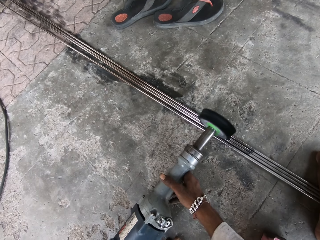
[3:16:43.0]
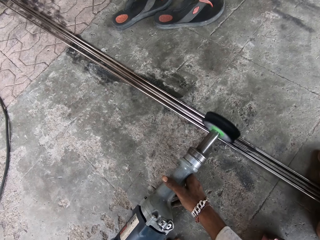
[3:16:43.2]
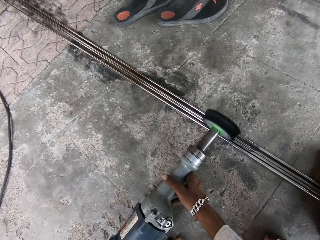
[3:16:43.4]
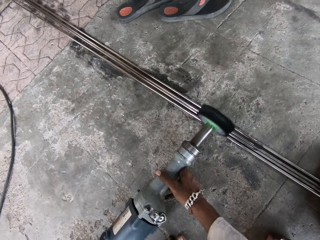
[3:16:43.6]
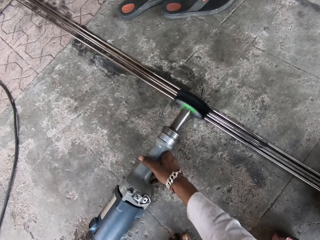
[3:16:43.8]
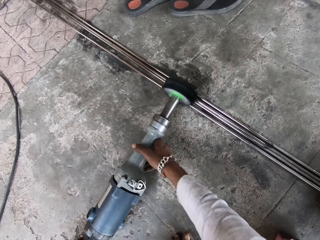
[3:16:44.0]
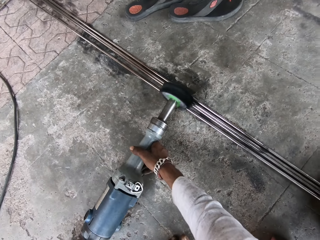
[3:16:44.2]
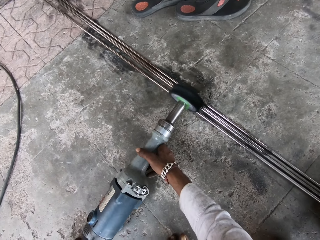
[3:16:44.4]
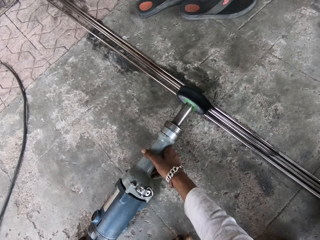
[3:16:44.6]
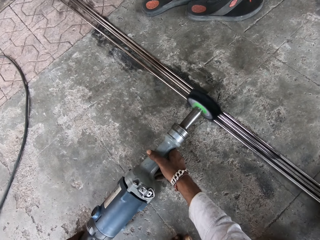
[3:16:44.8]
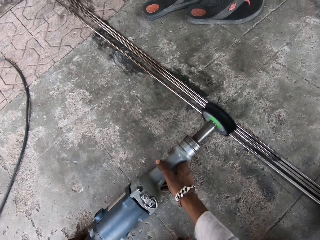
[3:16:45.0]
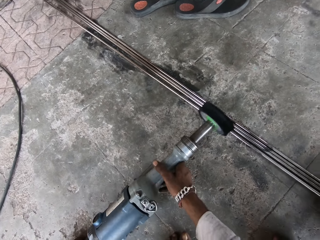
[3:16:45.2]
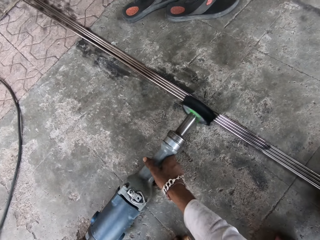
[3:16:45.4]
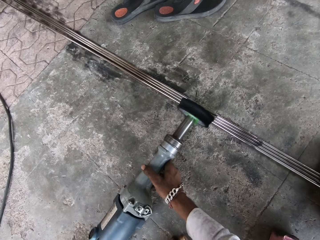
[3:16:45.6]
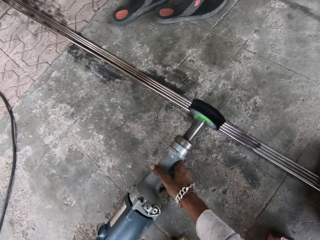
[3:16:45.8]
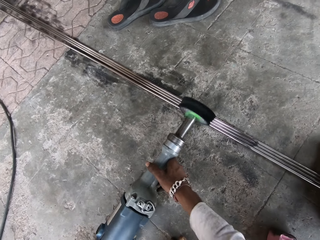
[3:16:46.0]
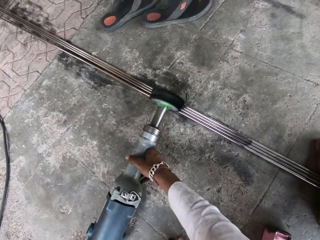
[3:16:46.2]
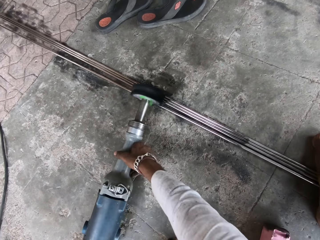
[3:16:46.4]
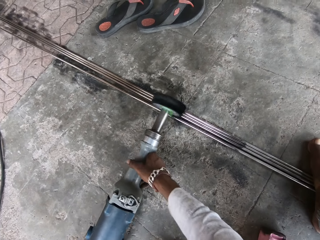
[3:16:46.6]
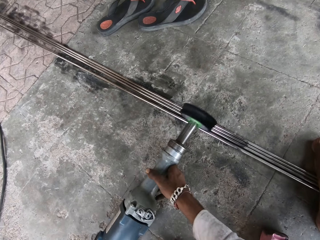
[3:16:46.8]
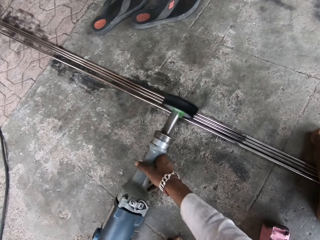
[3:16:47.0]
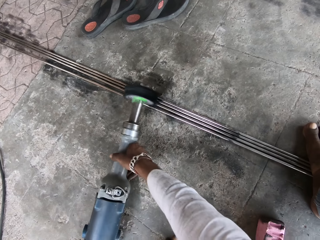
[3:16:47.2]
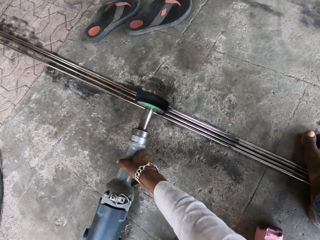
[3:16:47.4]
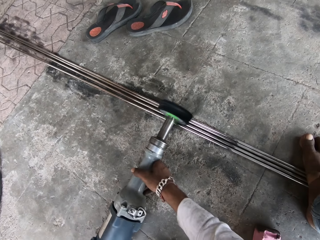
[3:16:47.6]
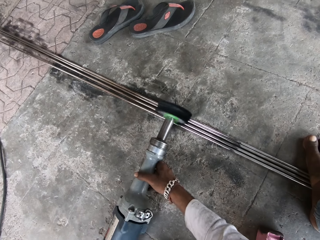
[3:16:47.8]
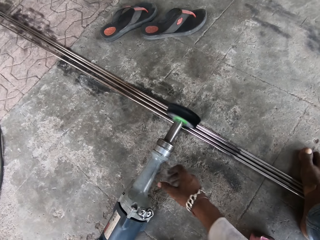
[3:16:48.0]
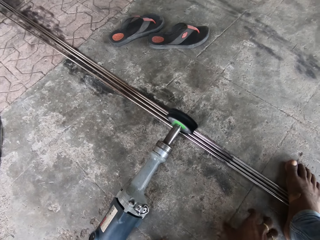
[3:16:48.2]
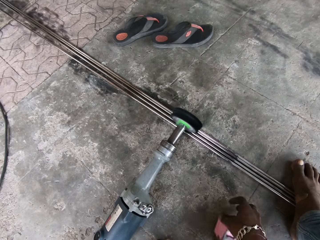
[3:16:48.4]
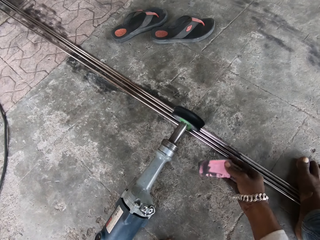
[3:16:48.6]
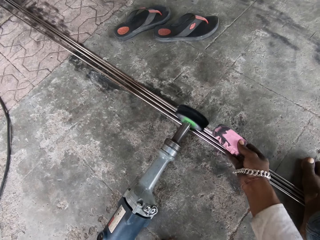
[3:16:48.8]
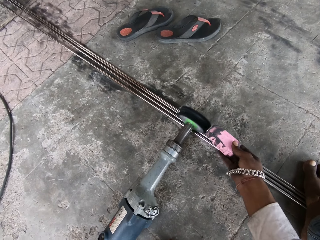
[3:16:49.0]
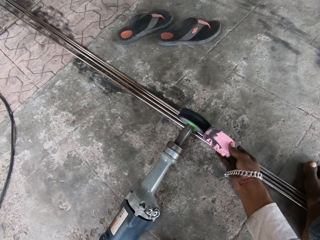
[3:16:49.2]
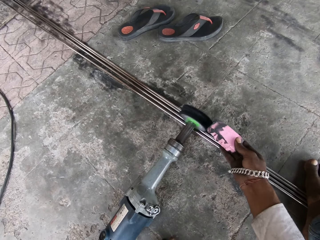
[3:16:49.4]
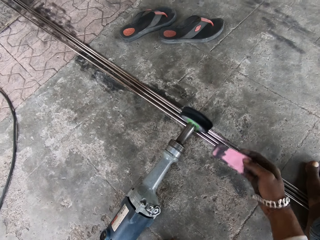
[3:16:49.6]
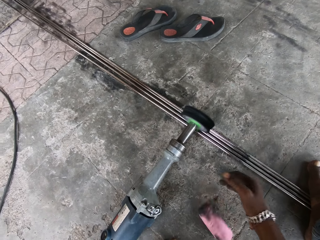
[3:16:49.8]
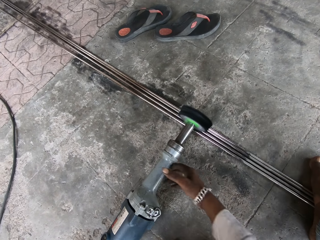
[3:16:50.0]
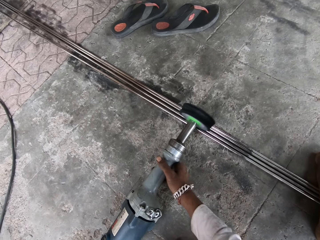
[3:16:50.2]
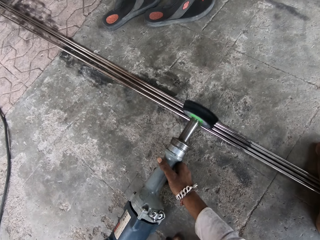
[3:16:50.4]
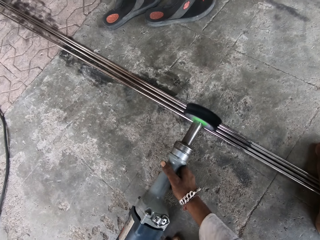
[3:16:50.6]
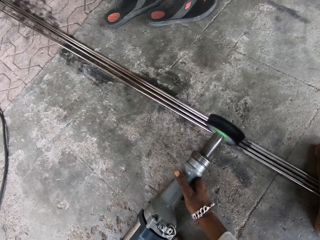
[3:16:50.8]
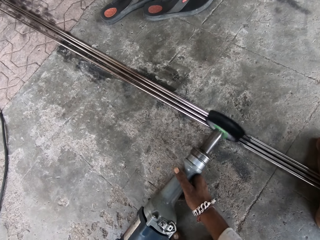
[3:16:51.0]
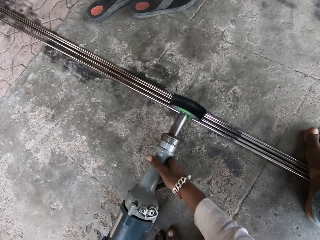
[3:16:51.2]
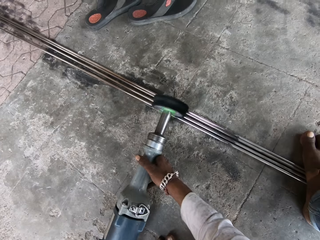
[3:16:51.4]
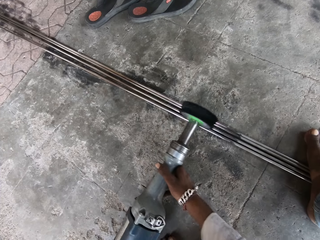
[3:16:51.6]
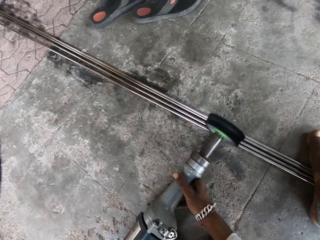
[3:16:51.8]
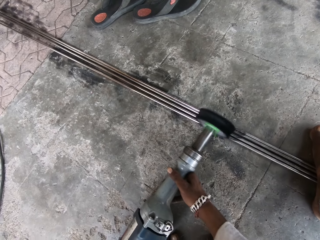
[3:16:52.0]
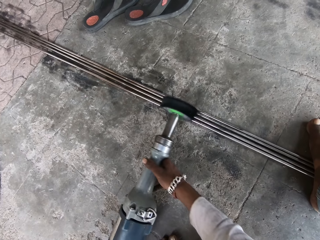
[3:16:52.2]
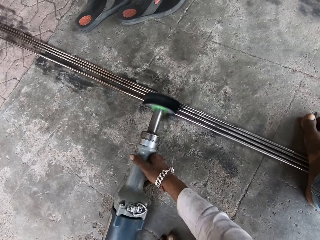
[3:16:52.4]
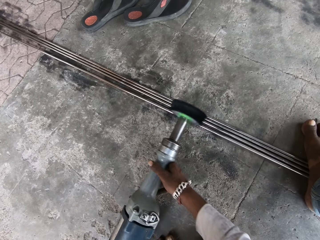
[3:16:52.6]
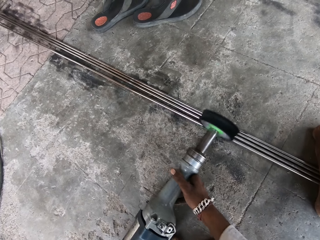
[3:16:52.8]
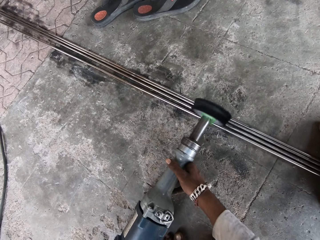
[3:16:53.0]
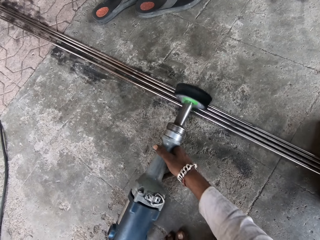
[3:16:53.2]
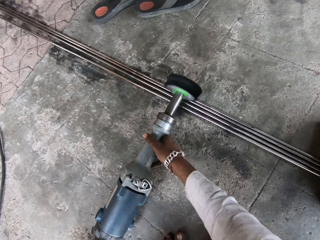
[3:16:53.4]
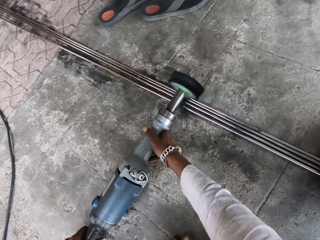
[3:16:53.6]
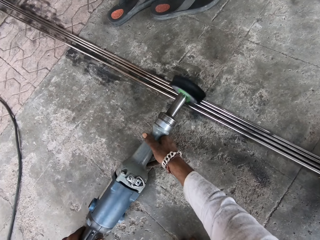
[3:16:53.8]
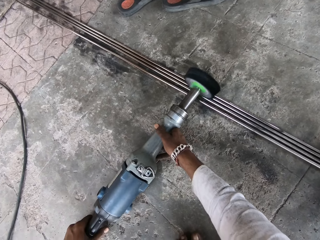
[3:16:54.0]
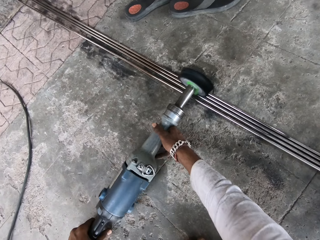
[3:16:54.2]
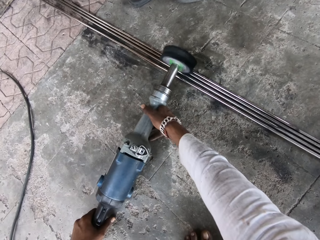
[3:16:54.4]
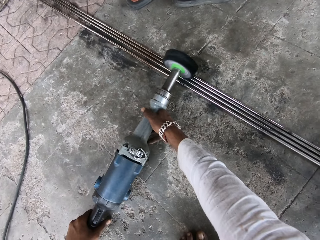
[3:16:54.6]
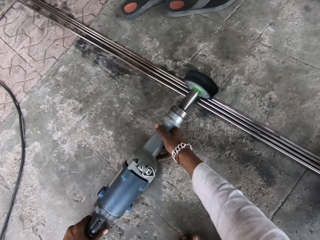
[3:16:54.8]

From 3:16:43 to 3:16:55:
The camera wearer picks up the polishing wax, applies the polishing wax on the polishing buff and drops the polishing wax. They hold the straight grinder and polish the metal rods with the straight grinder.

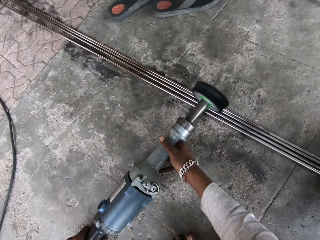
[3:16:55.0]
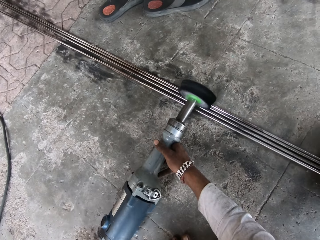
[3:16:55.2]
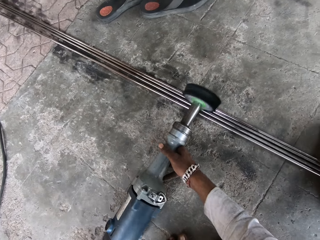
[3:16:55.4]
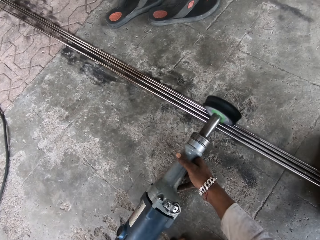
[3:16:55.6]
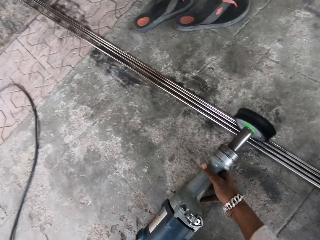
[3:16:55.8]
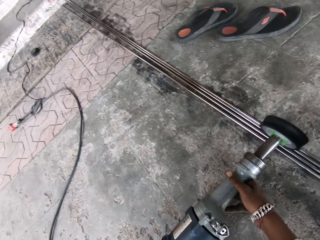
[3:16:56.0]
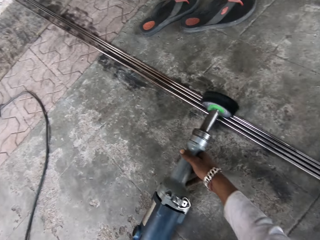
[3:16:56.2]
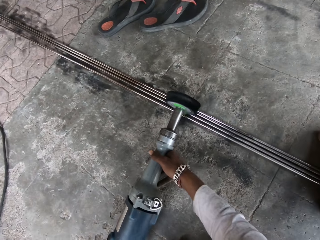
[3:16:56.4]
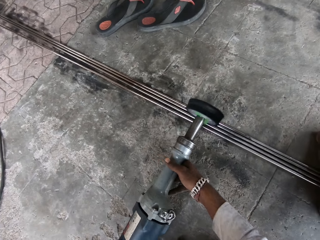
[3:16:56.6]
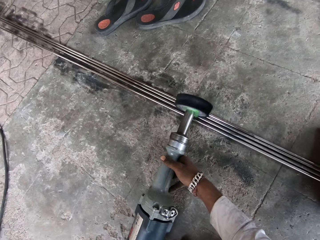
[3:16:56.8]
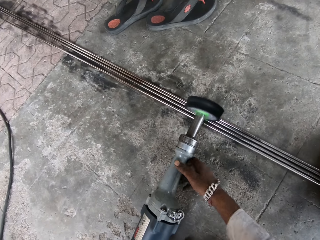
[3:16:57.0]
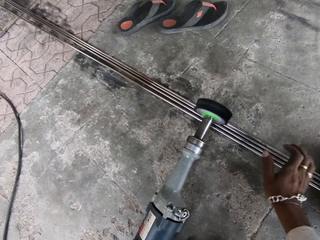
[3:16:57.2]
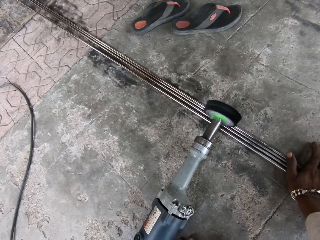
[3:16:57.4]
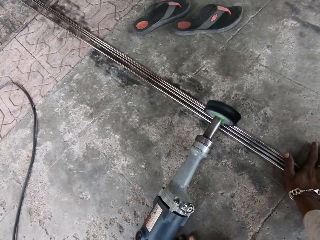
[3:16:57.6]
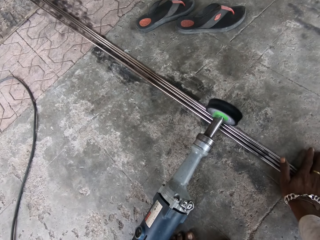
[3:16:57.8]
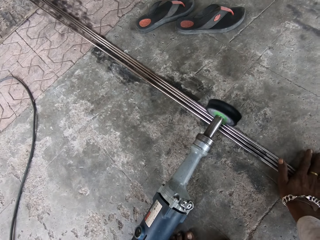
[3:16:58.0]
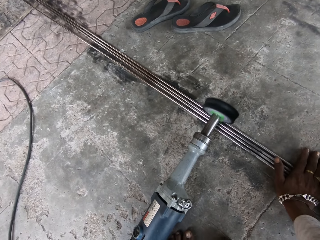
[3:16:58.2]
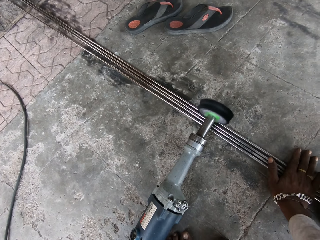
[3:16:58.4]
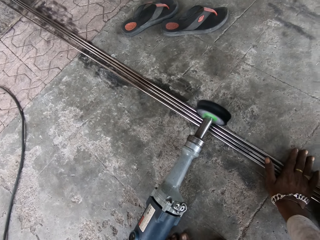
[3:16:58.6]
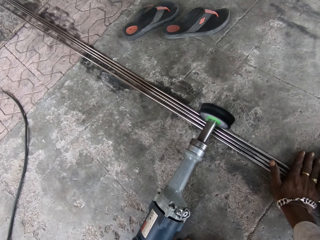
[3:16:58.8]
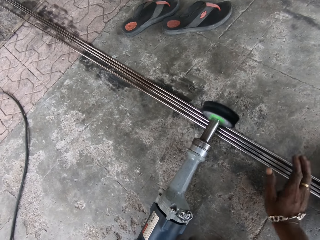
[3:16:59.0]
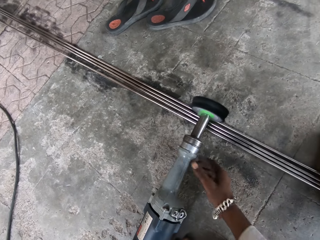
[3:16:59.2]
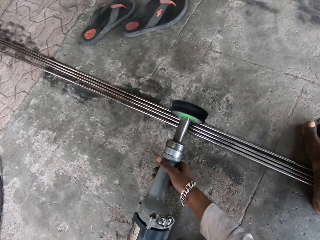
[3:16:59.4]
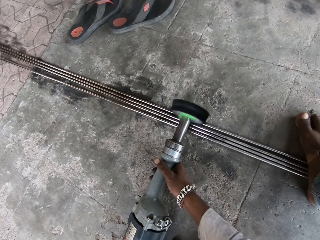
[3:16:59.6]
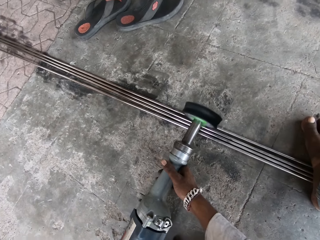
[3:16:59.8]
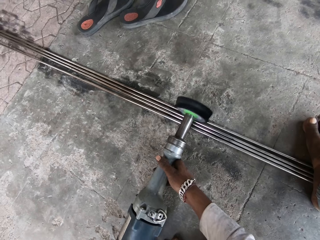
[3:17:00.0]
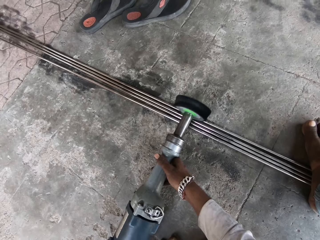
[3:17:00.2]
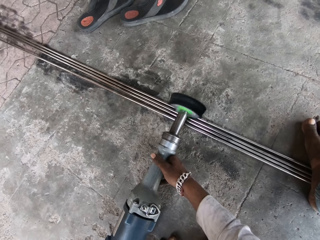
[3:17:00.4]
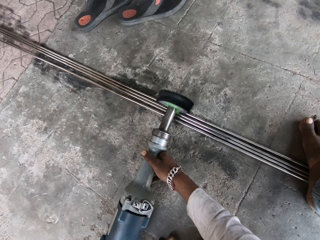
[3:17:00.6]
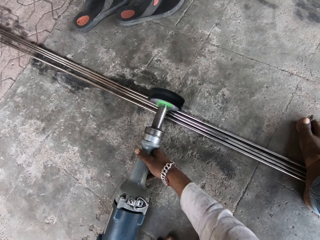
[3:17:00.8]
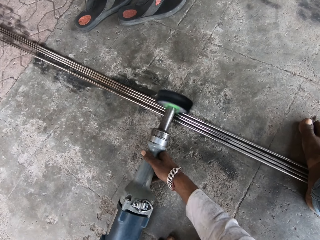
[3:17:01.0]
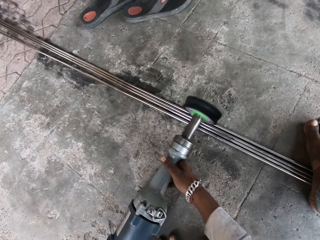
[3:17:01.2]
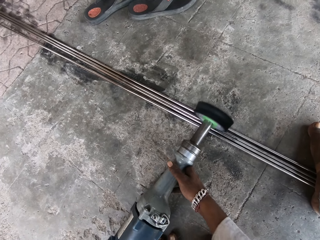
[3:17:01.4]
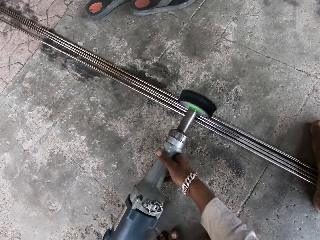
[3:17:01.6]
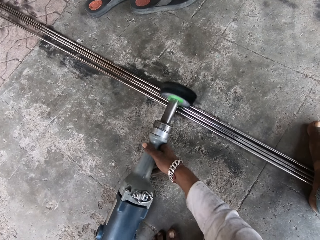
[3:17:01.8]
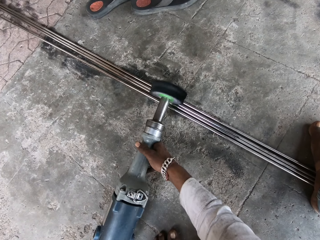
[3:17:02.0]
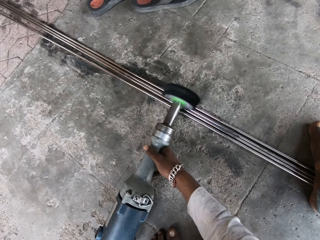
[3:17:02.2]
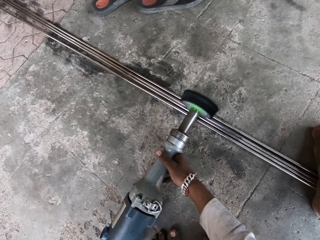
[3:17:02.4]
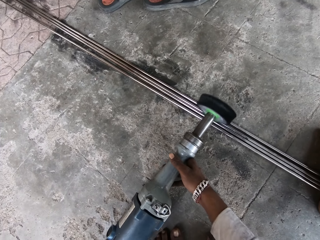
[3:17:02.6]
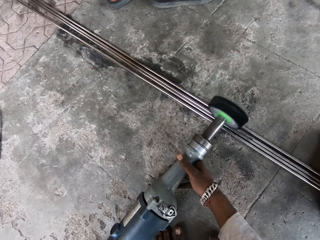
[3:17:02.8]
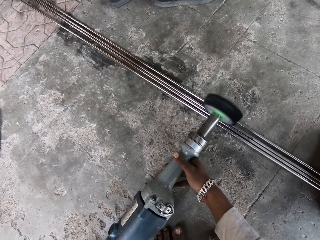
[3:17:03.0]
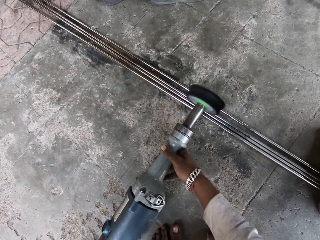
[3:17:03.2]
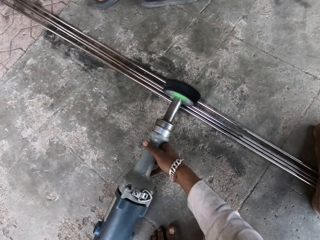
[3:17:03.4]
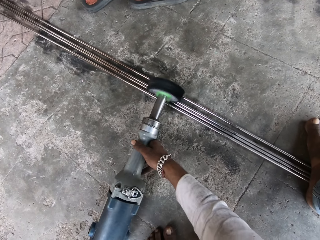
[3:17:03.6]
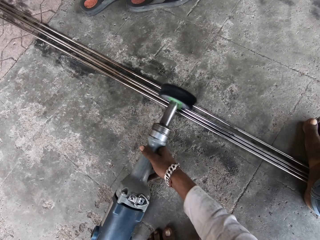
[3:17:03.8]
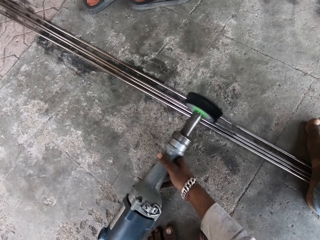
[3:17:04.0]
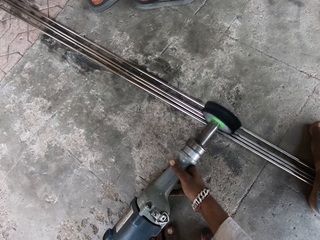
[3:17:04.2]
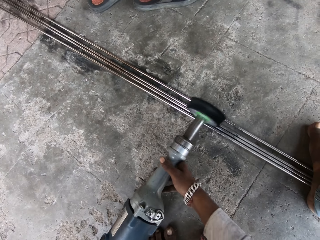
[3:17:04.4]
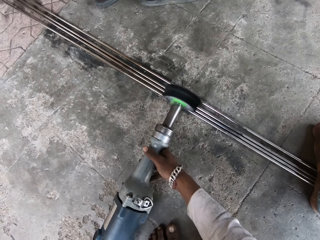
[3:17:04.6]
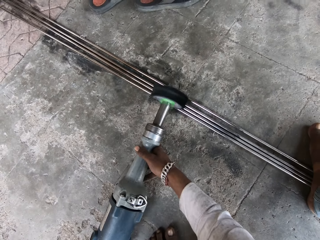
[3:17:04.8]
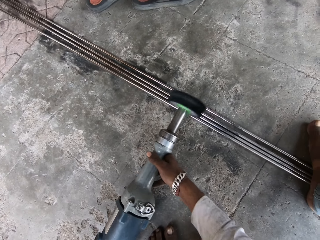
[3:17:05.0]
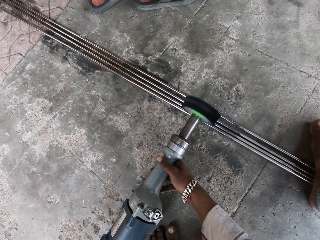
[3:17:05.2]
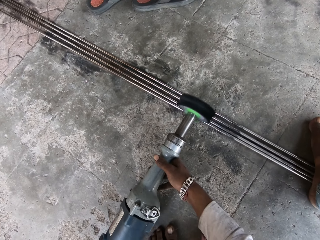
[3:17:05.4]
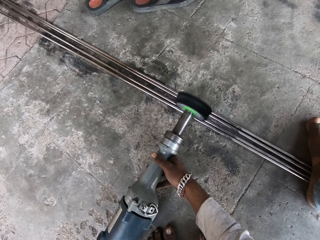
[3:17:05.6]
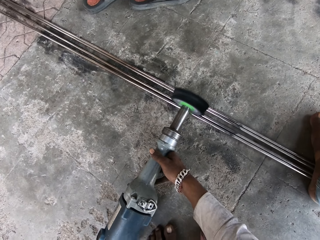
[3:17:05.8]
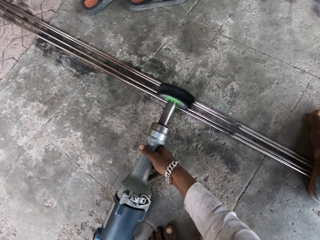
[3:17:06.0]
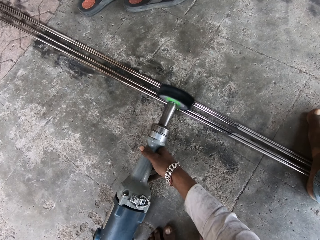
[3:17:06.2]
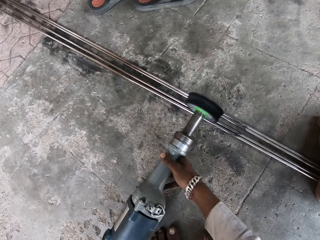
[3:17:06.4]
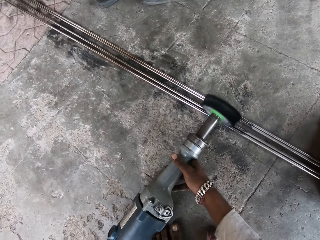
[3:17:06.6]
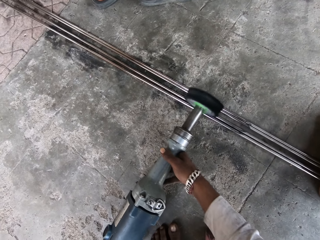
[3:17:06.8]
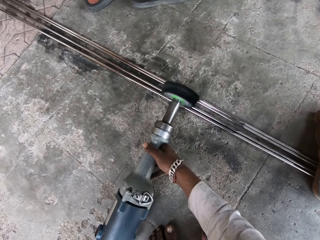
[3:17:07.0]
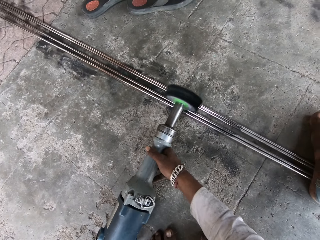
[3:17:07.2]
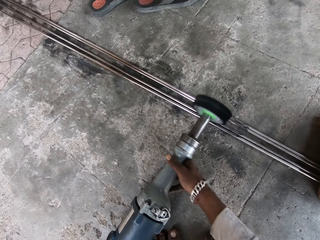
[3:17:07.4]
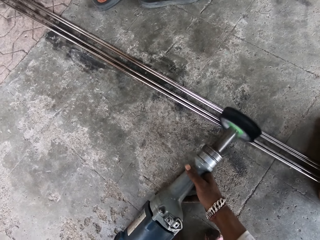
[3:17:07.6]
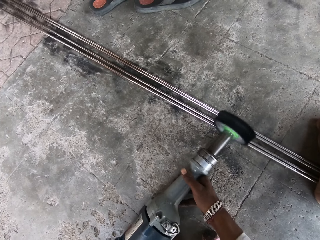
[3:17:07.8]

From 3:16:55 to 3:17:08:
The camera wearer adjusts the rods together with the right hand.
